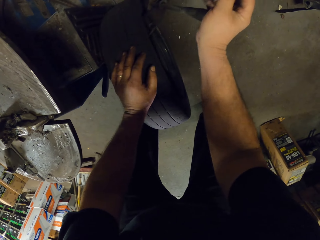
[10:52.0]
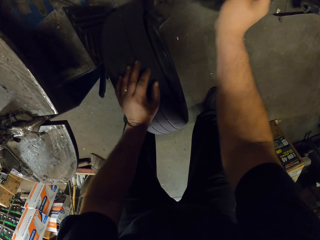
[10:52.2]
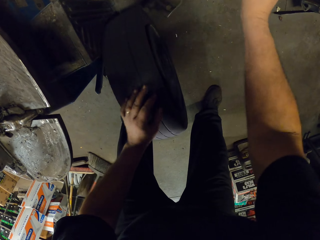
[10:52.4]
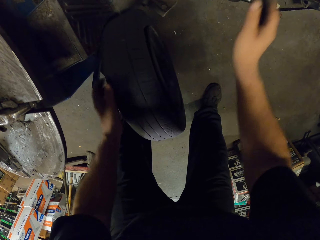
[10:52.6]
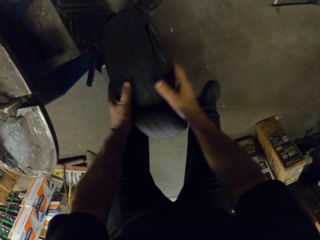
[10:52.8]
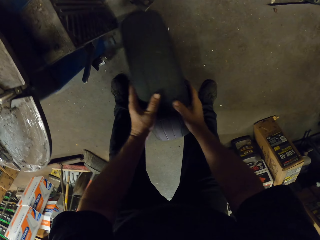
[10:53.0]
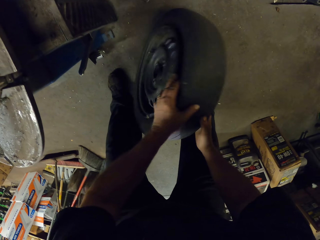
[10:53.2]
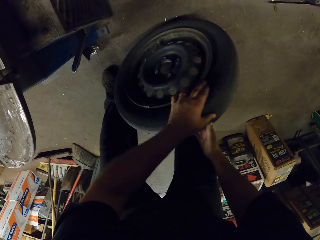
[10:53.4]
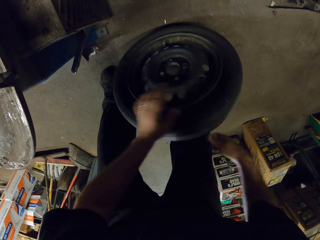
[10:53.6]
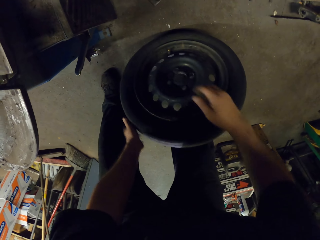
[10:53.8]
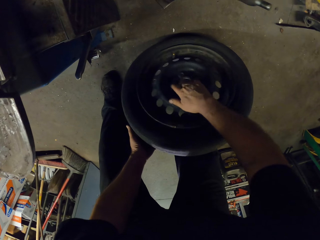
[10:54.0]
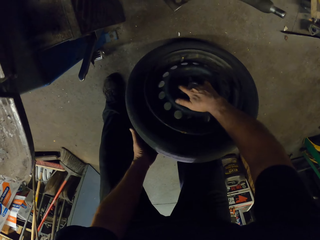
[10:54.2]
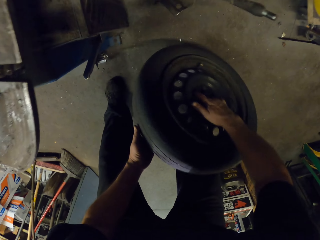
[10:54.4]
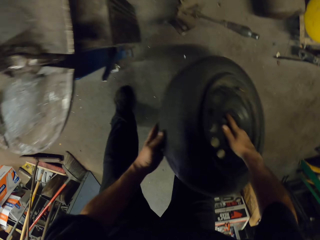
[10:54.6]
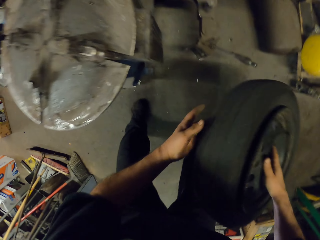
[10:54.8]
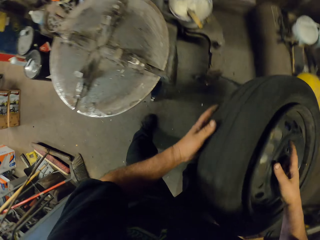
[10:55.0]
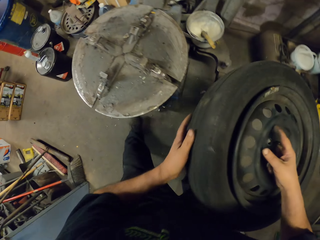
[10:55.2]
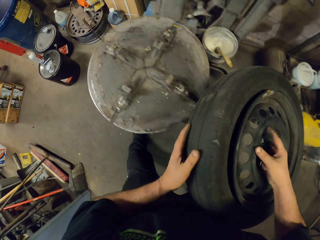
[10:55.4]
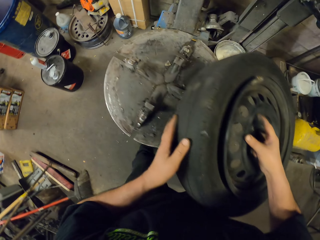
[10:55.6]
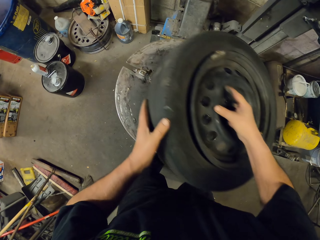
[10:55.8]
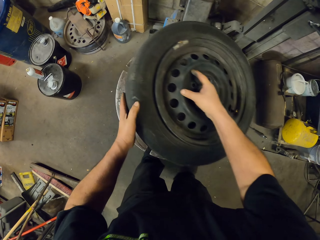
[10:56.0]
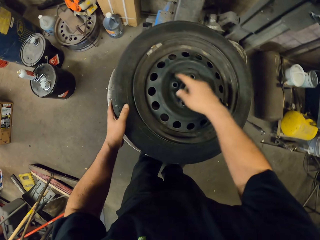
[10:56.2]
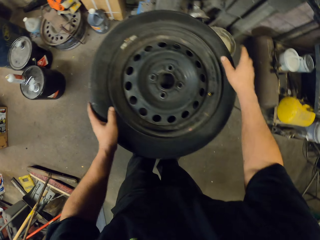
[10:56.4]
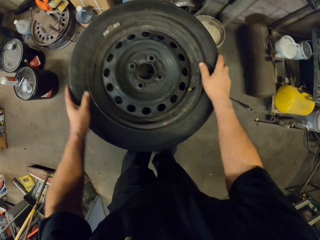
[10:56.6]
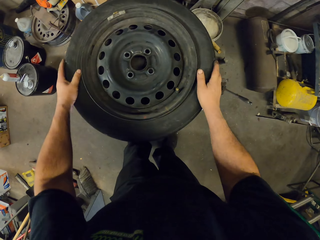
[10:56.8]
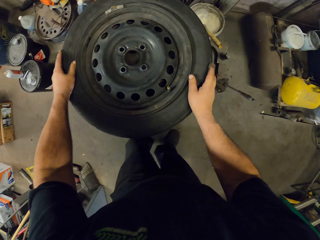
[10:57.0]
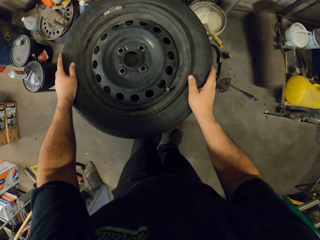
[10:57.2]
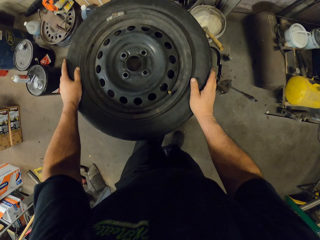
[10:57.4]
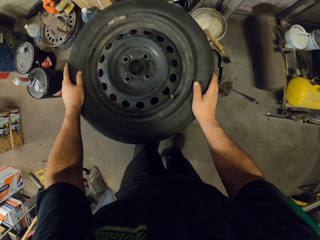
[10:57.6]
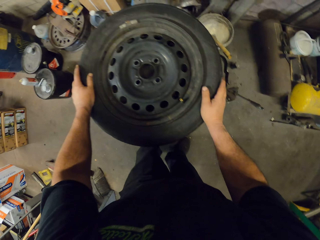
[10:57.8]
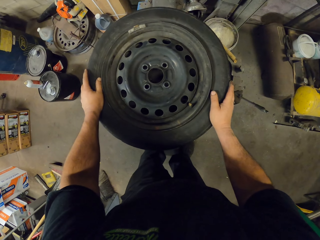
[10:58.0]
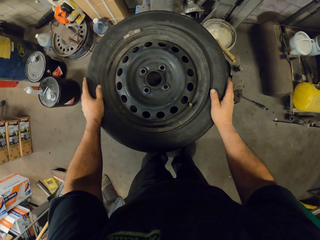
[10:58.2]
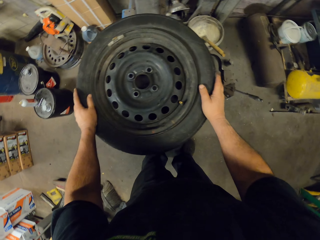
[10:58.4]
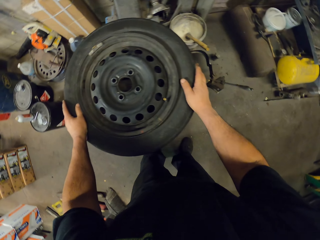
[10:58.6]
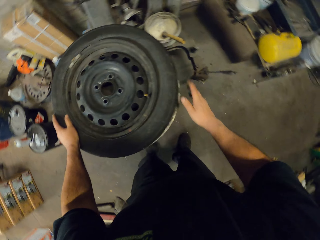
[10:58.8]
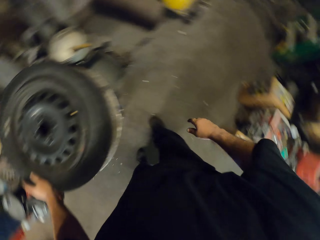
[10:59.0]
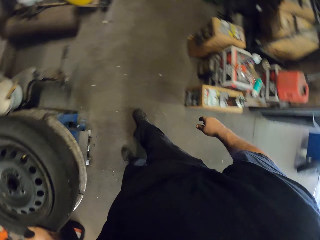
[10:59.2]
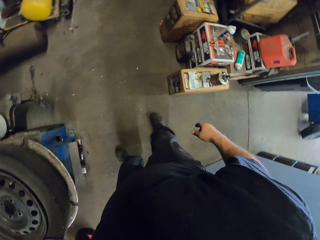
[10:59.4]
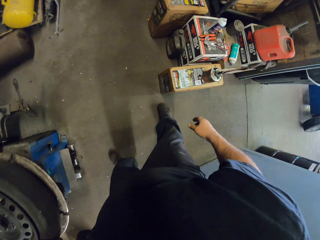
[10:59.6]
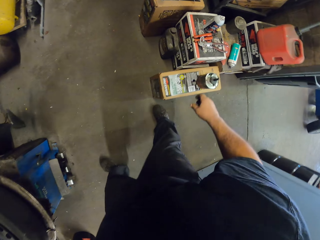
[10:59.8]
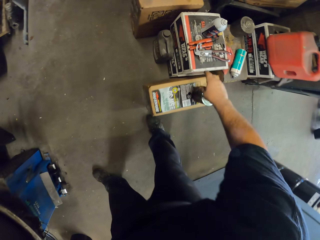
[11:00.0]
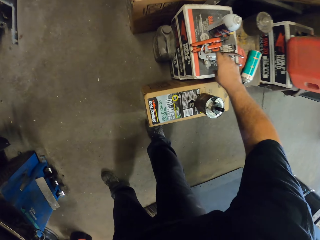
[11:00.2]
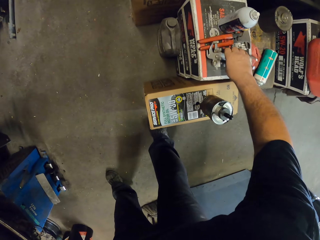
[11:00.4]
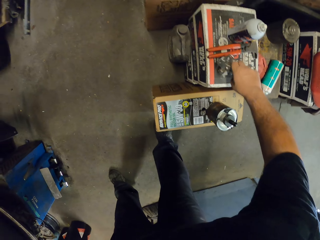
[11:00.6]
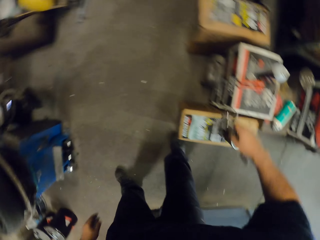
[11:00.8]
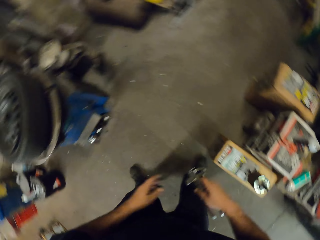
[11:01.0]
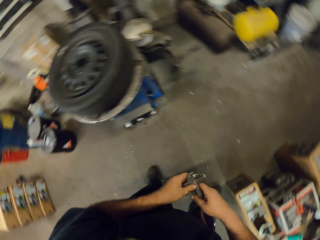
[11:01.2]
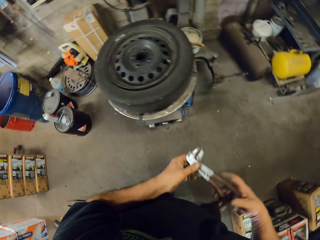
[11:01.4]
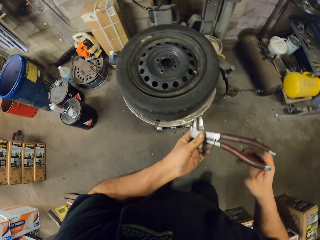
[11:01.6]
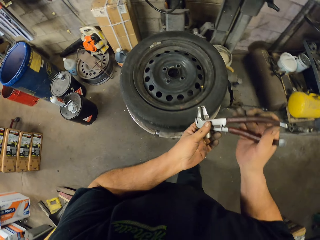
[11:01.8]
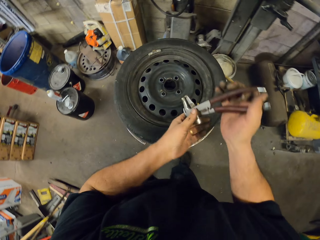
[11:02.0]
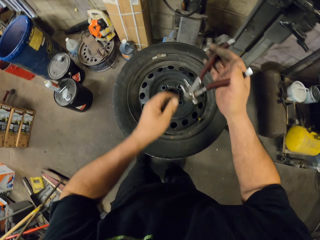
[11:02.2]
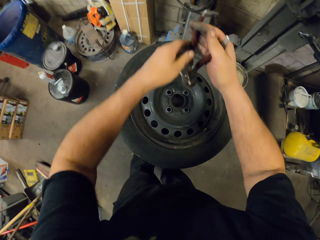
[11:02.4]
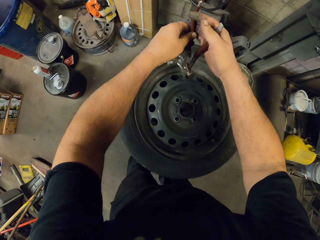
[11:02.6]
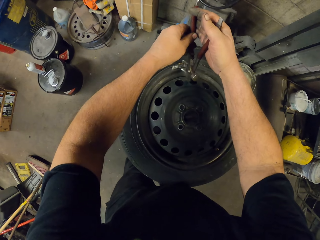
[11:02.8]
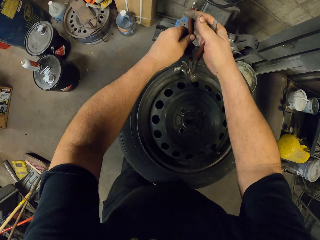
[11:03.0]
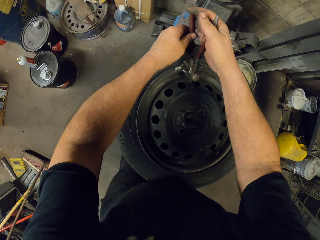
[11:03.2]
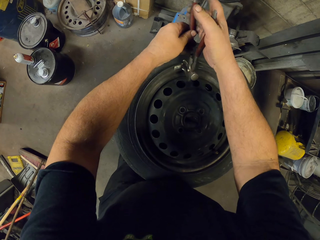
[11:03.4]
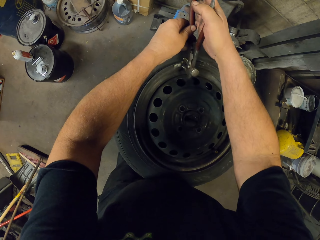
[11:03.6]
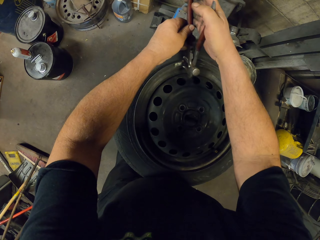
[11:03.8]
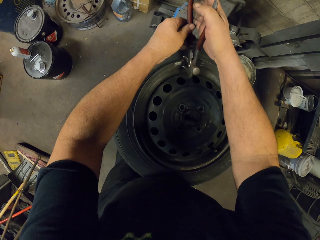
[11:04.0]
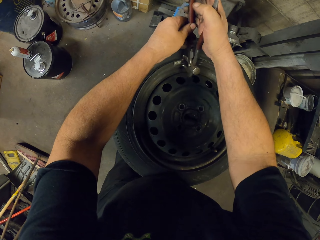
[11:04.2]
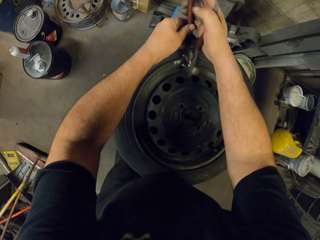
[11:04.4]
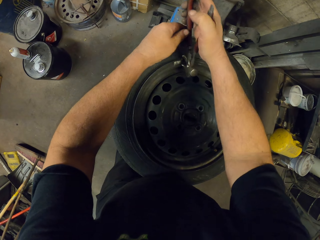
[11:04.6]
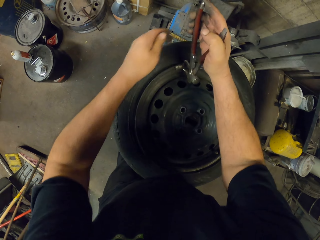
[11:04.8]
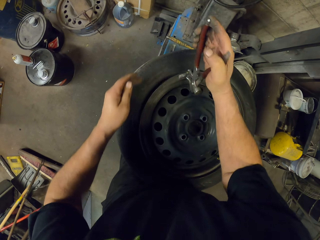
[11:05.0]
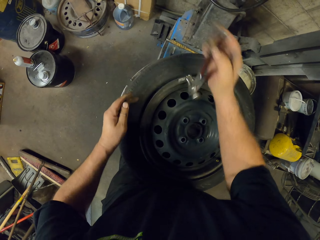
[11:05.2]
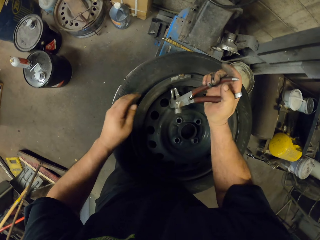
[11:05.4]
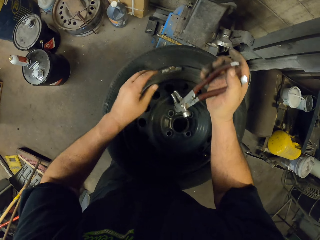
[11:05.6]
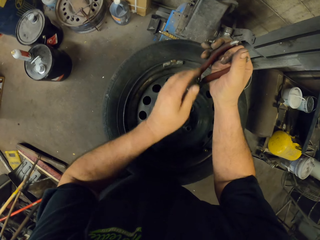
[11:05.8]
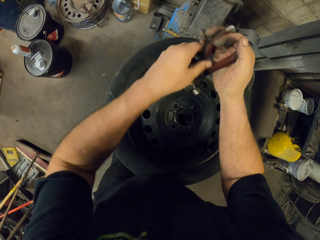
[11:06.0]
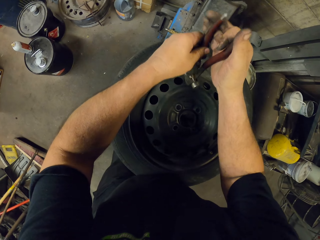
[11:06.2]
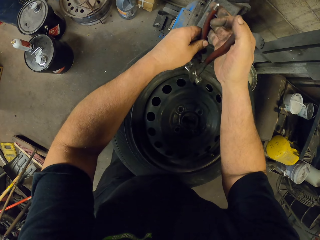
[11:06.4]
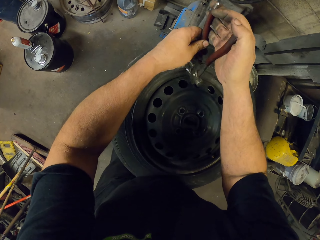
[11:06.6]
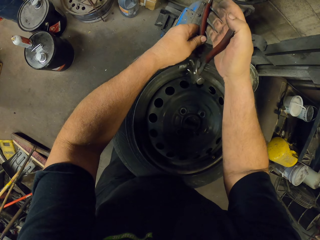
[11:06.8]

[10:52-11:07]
The camera wearer rotates the tire. They pick up the tire. They put the tire on top of the Hunter tire machine. They hold the tire. They pick up pliers from the box. They remove something with the pliers.

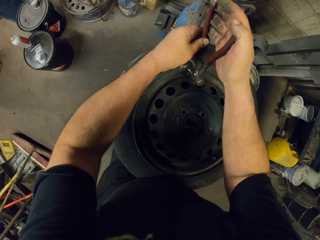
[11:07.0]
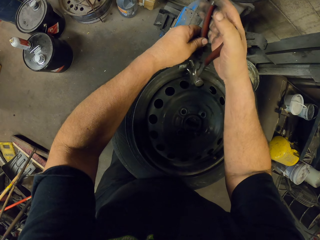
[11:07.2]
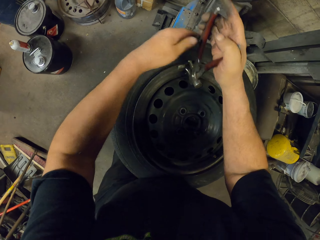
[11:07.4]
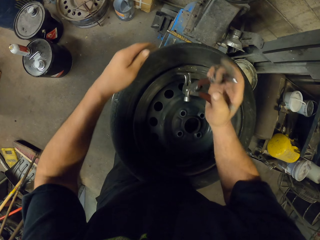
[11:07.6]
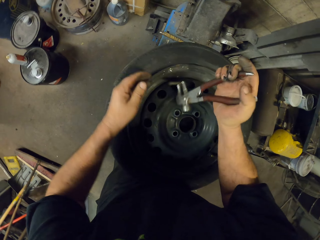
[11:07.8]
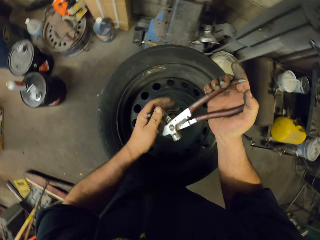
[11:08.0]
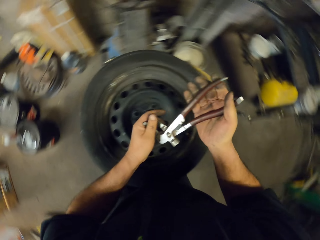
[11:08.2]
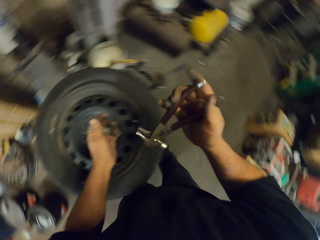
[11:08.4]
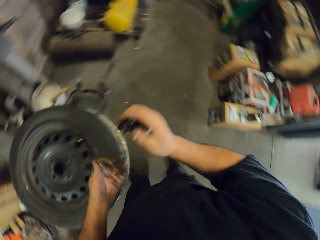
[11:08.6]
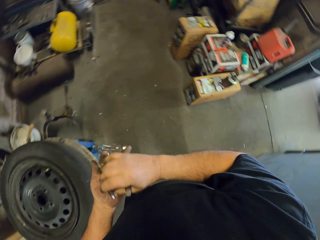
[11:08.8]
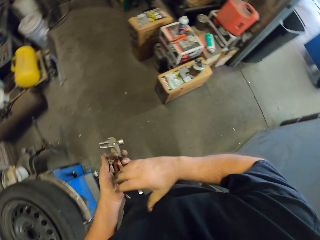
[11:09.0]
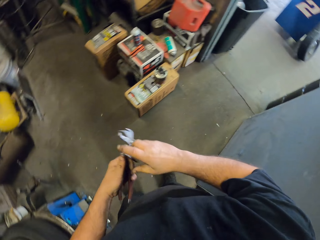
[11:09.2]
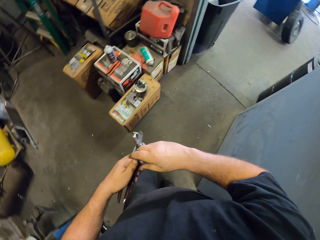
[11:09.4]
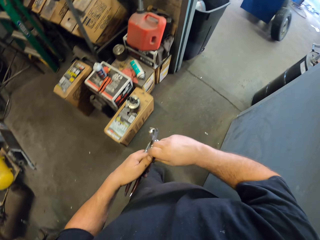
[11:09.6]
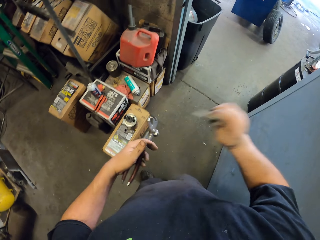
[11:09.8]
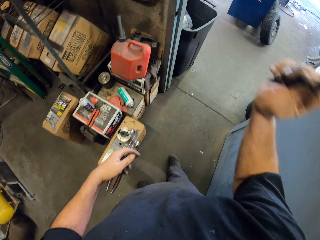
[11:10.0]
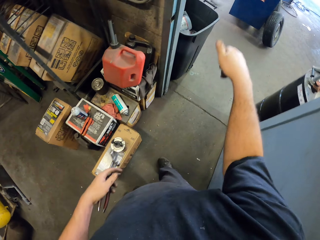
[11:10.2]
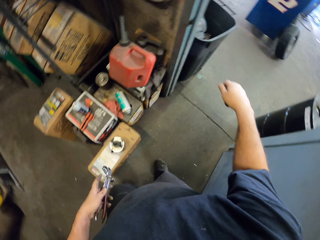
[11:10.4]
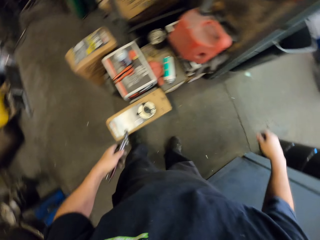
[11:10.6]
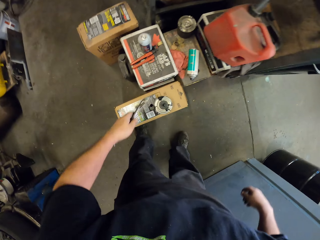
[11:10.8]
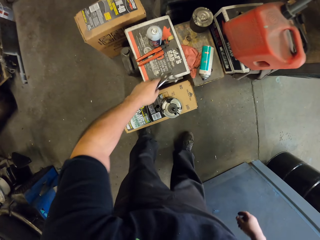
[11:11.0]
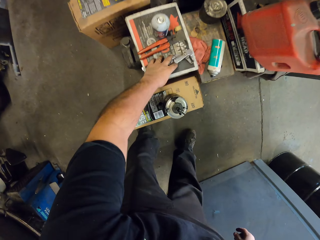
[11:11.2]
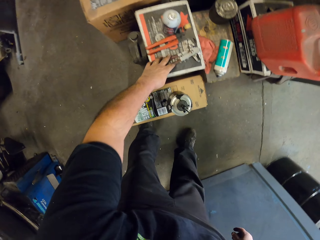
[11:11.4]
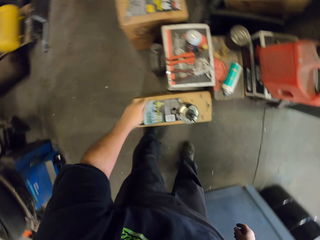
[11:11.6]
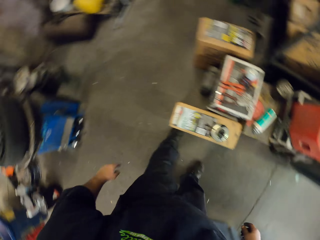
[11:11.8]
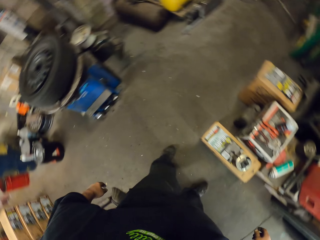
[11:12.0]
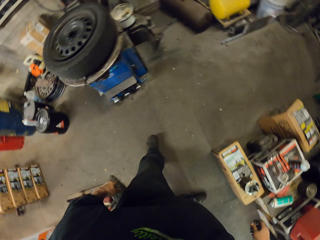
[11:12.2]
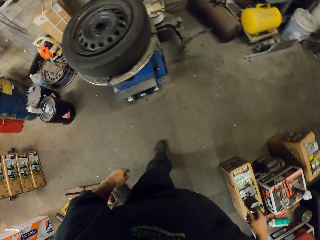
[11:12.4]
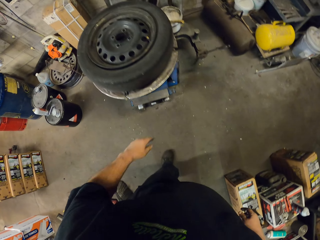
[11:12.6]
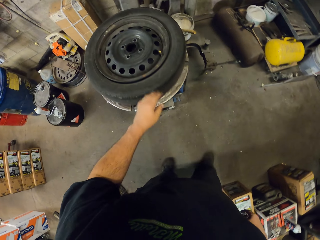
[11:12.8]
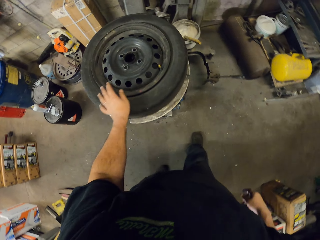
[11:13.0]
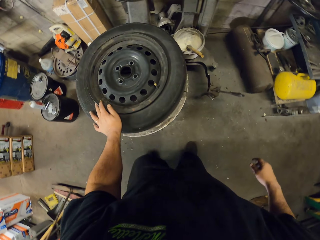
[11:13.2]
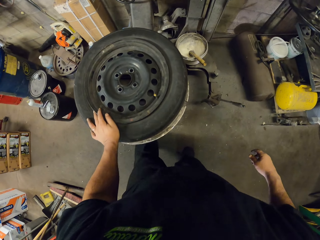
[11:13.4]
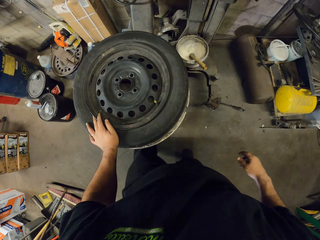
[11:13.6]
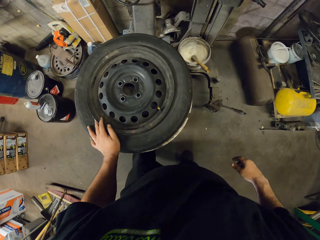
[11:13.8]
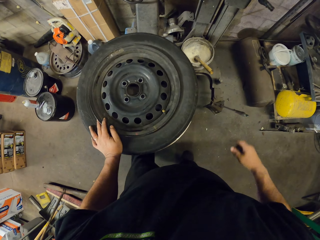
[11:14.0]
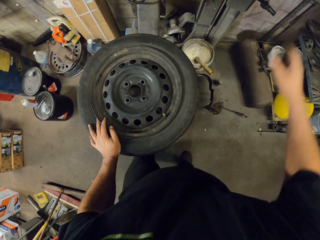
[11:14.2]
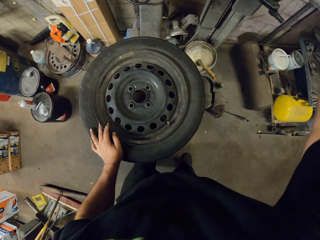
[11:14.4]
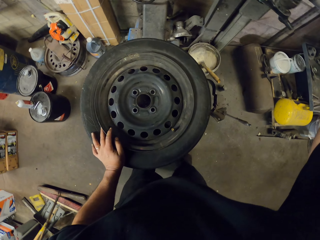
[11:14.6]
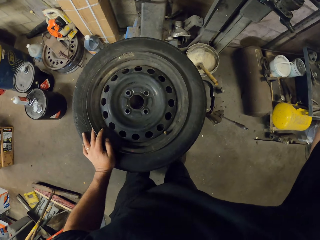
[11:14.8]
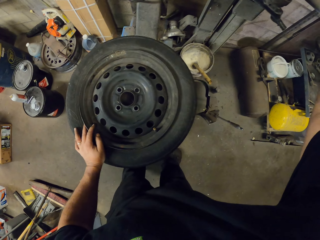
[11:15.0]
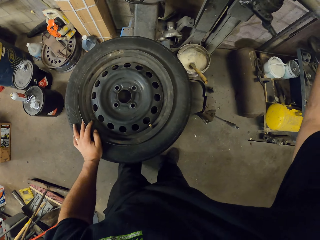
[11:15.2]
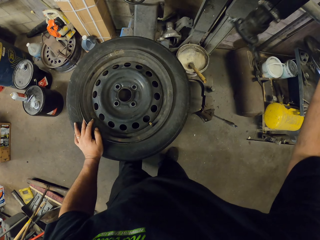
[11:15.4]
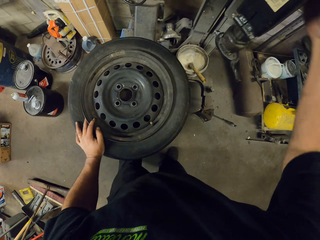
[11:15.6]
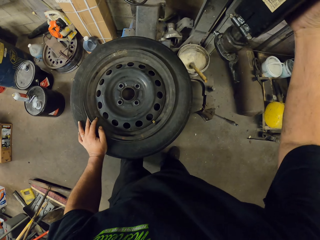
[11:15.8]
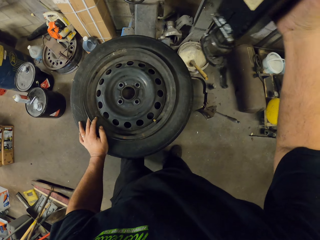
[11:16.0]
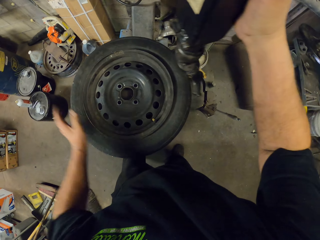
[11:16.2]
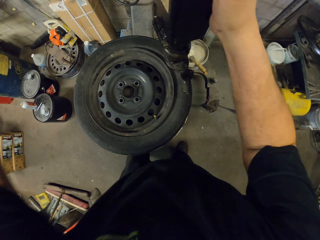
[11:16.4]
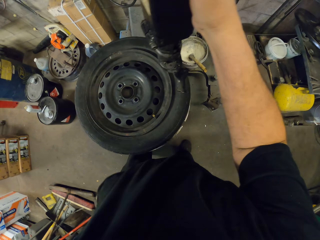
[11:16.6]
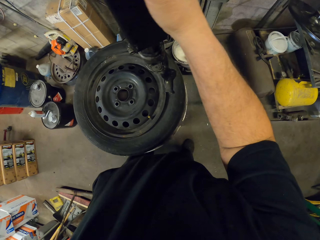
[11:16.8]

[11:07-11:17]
The camera wearer walks across the garage. They throw something in the dustbin. They put the pliers on the box. They fix the Hunter tire arm on the tire. They move the tire mounting.
